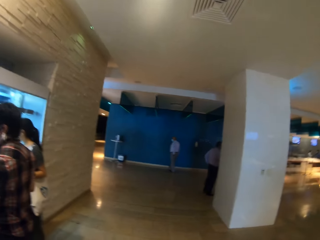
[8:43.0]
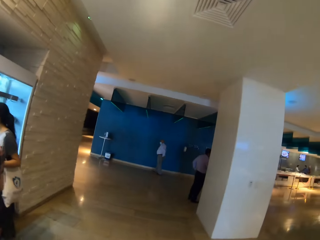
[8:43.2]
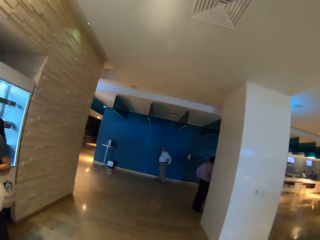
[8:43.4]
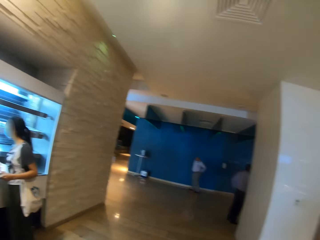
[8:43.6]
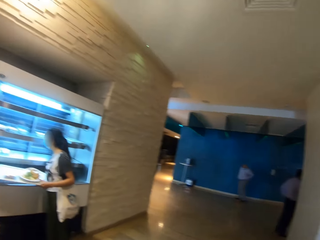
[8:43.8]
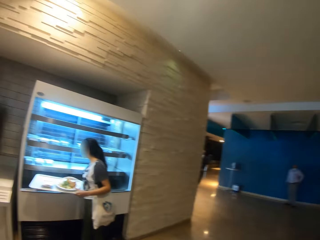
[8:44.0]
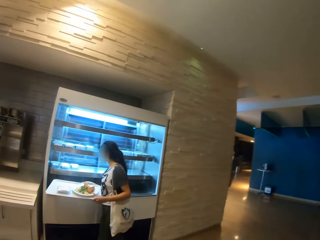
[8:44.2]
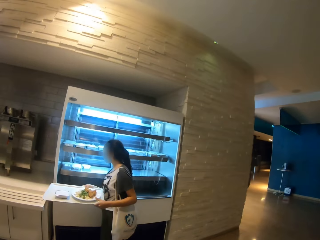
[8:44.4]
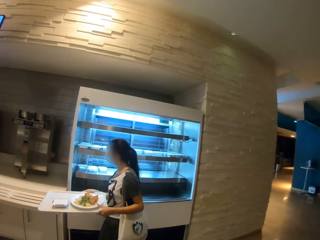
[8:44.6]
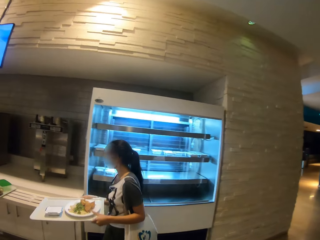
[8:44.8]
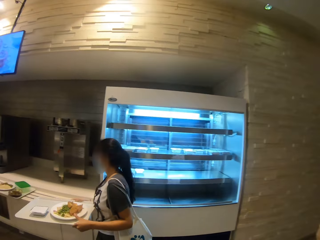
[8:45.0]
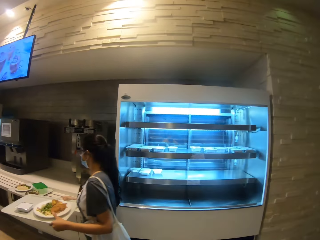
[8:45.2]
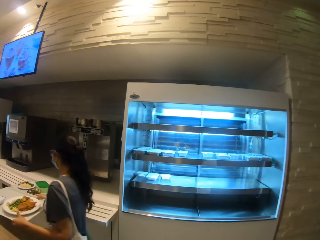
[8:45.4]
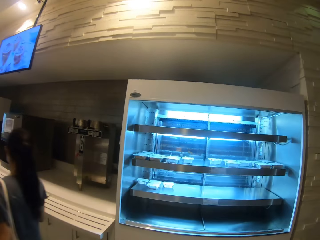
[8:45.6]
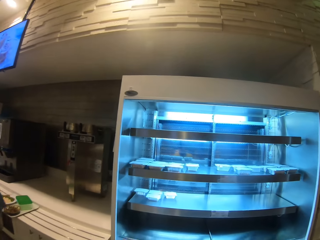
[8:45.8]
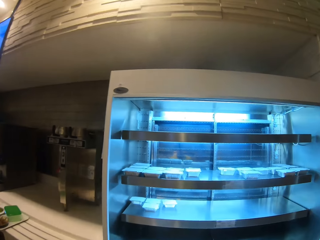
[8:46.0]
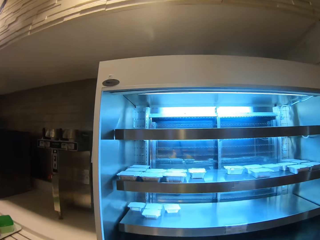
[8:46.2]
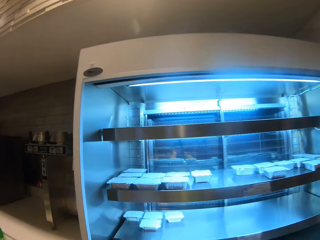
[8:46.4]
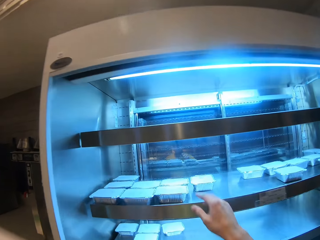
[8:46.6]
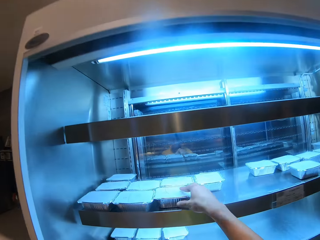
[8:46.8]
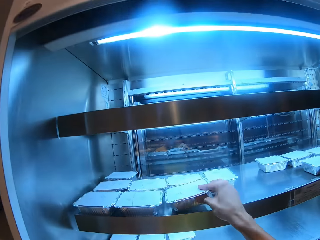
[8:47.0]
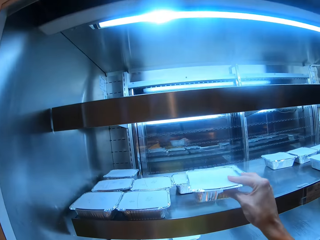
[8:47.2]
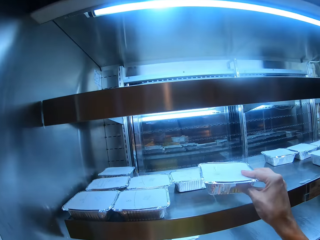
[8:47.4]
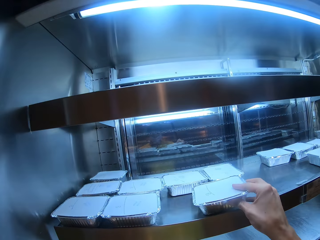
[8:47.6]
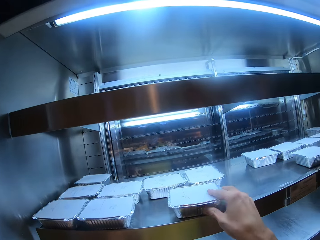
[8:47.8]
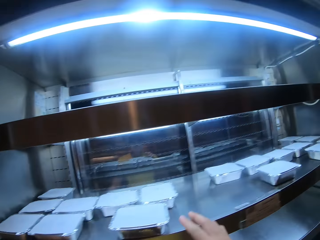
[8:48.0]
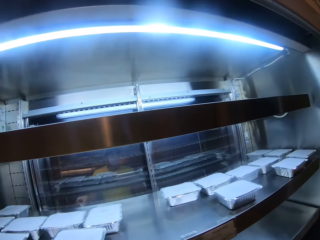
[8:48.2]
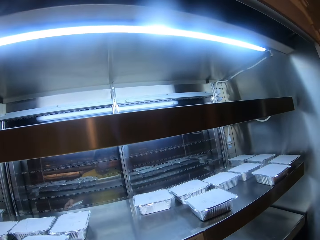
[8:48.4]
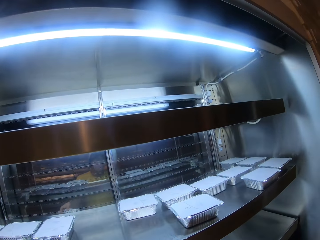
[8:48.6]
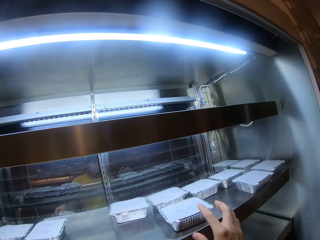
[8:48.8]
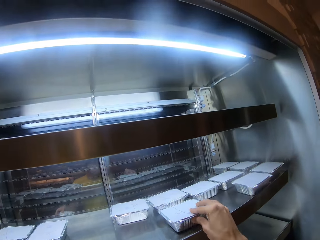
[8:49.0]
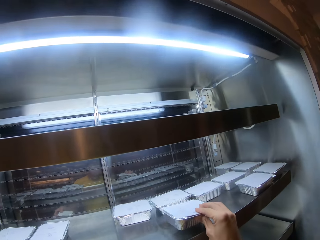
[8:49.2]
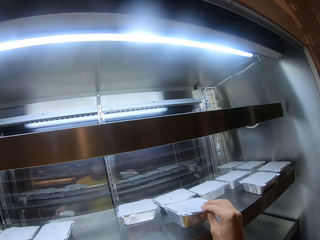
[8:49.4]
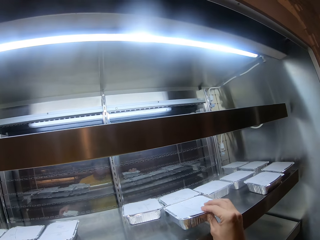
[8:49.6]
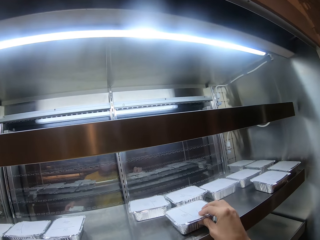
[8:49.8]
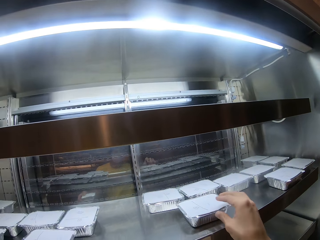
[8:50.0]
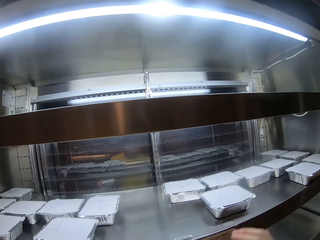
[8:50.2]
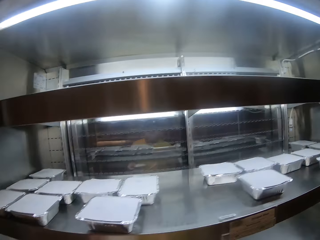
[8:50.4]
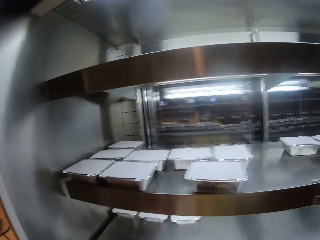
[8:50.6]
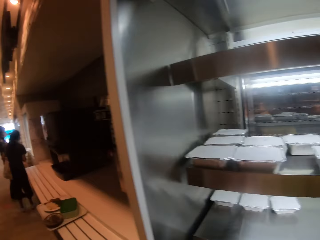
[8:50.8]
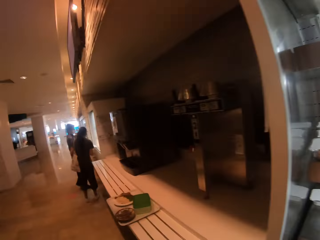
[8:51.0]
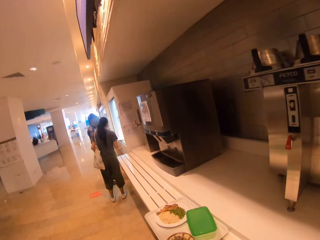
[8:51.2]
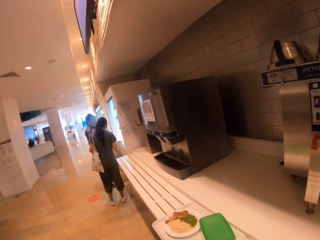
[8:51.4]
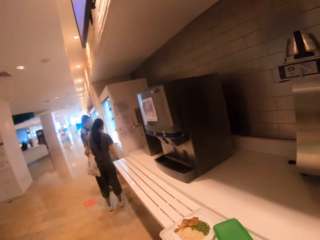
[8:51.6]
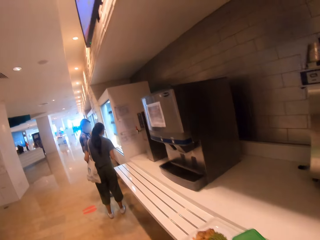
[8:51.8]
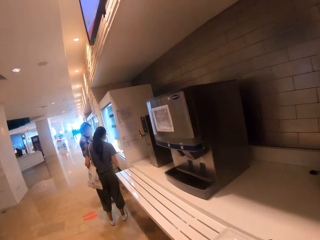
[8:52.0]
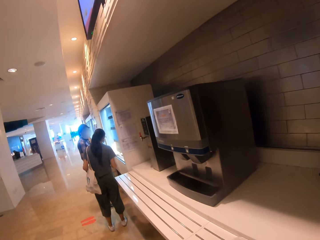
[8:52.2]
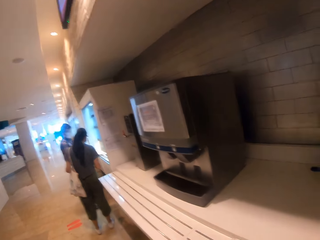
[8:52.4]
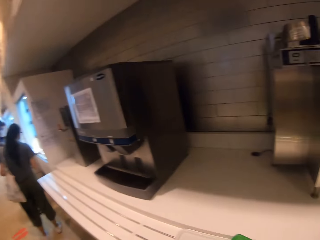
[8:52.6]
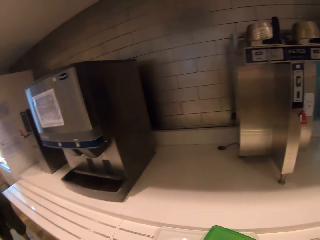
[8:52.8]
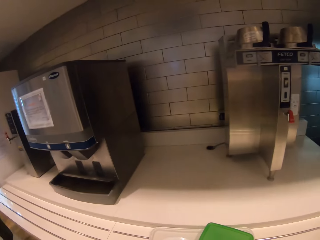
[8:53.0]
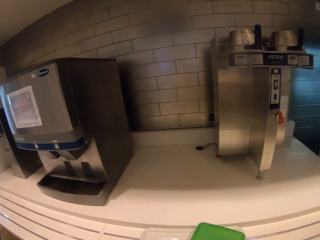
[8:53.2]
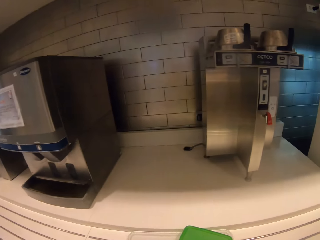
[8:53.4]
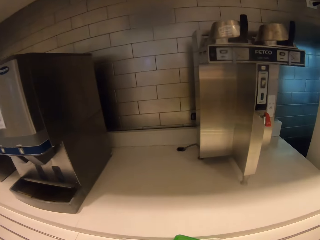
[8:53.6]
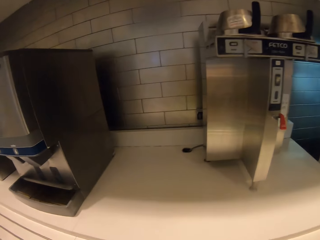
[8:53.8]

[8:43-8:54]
The camera wearer walks around the restaurant. They walk toward the fridge. They pick up a disposable container from the fridge, shake the disposable container and put the disposable container in the fridge. They pick up a disposable container from the fridge and put the disposable container in the fridge. They walk across the restaurant.

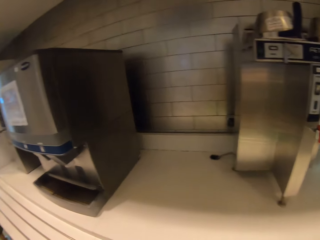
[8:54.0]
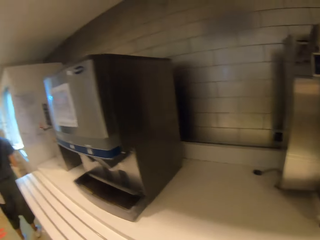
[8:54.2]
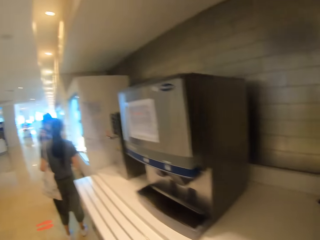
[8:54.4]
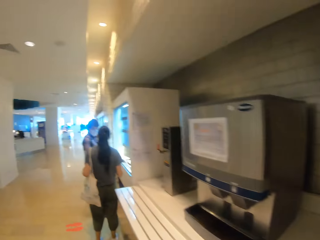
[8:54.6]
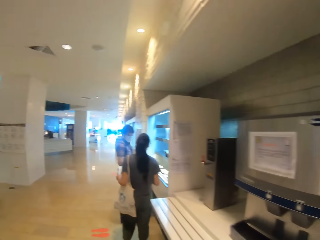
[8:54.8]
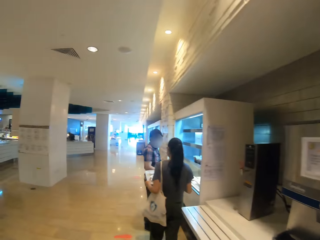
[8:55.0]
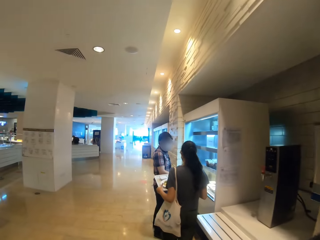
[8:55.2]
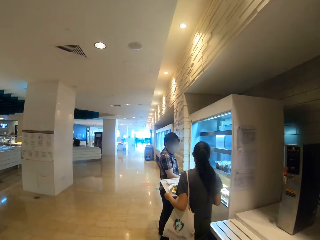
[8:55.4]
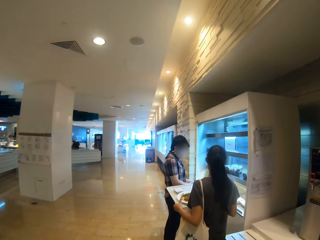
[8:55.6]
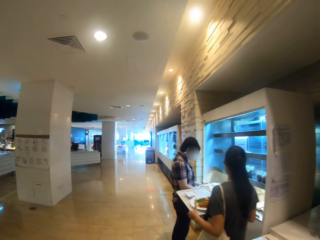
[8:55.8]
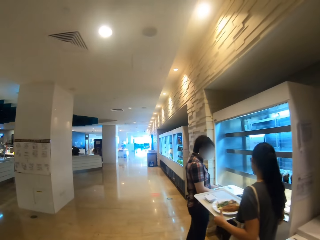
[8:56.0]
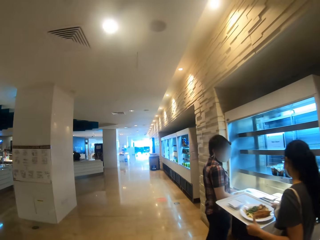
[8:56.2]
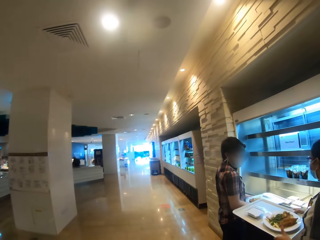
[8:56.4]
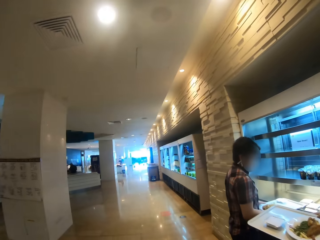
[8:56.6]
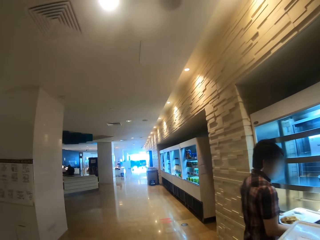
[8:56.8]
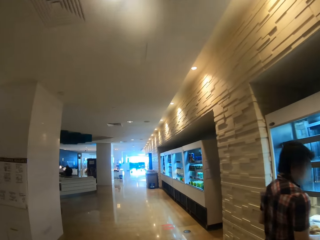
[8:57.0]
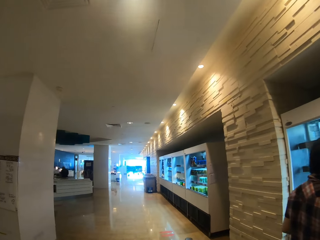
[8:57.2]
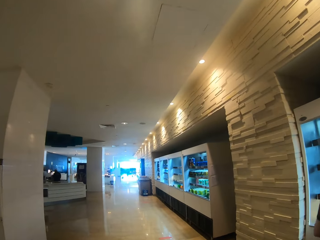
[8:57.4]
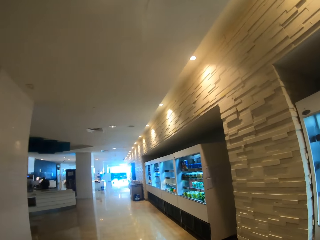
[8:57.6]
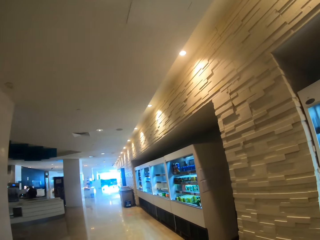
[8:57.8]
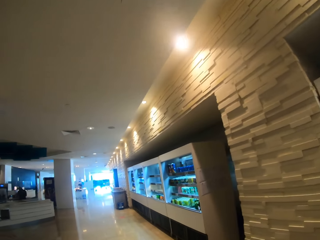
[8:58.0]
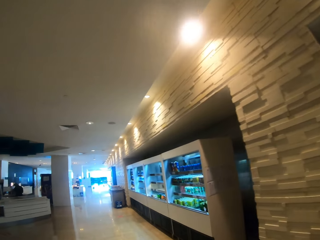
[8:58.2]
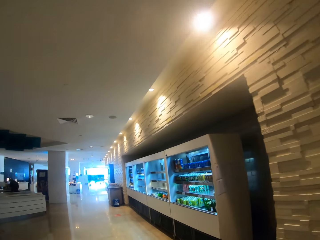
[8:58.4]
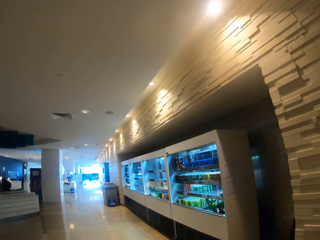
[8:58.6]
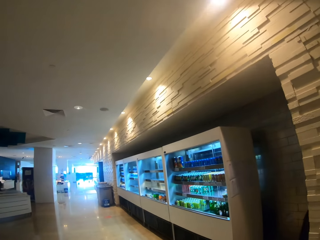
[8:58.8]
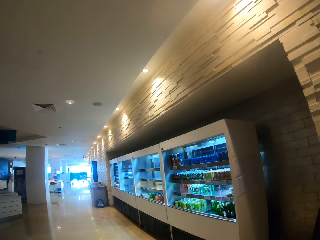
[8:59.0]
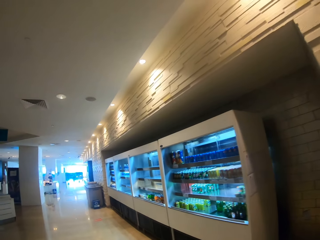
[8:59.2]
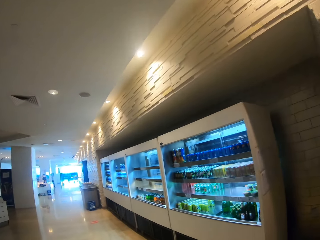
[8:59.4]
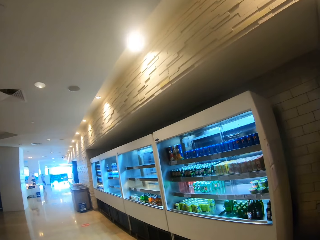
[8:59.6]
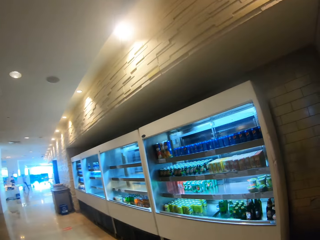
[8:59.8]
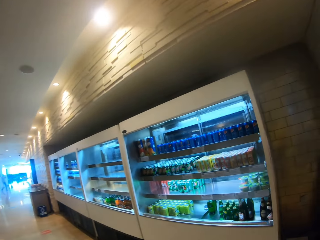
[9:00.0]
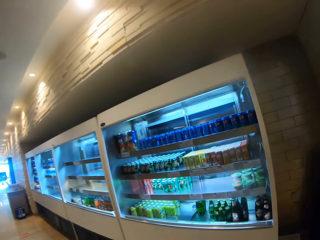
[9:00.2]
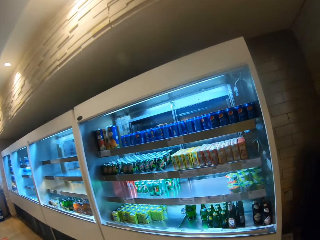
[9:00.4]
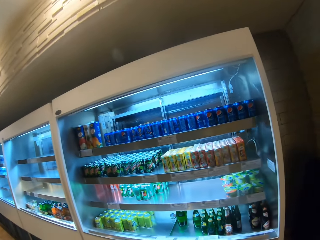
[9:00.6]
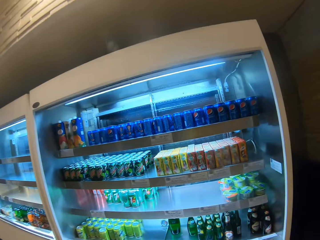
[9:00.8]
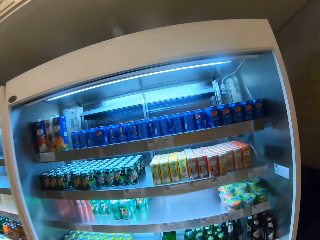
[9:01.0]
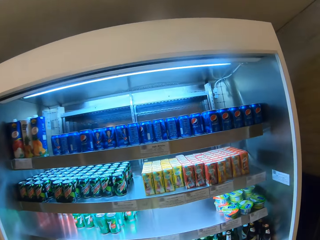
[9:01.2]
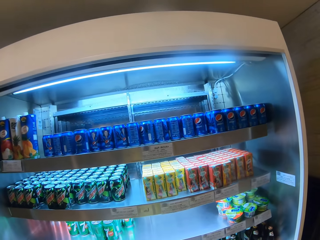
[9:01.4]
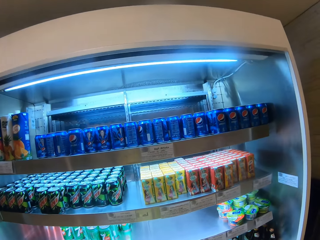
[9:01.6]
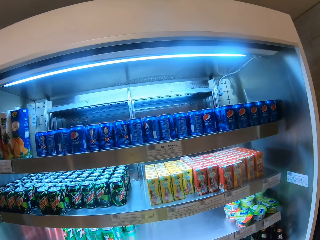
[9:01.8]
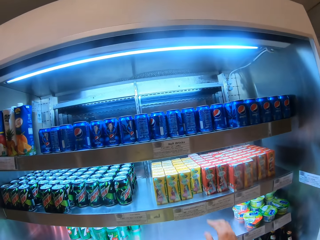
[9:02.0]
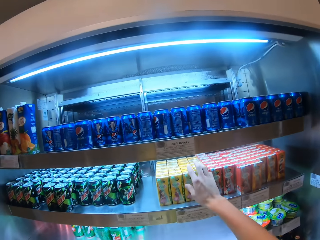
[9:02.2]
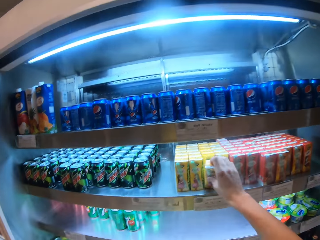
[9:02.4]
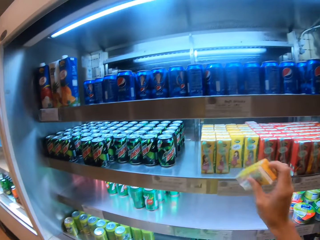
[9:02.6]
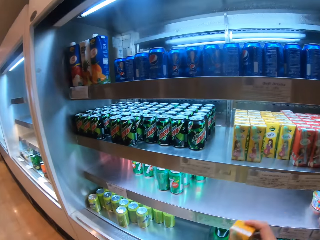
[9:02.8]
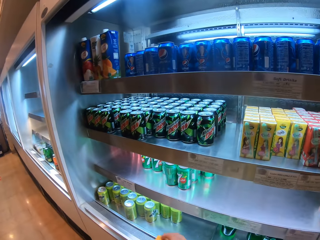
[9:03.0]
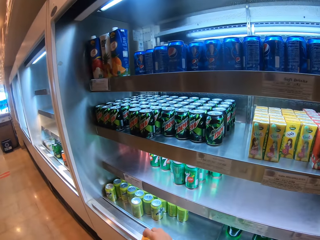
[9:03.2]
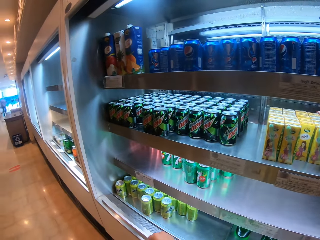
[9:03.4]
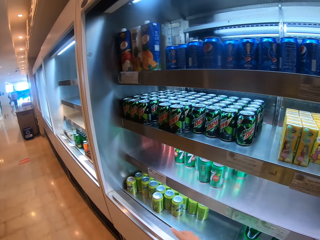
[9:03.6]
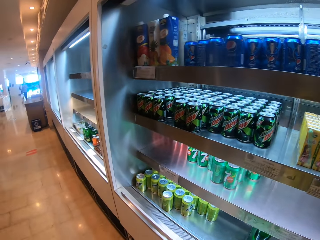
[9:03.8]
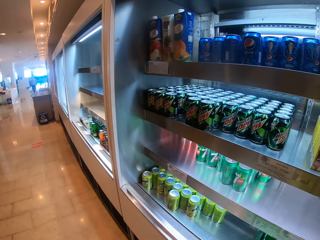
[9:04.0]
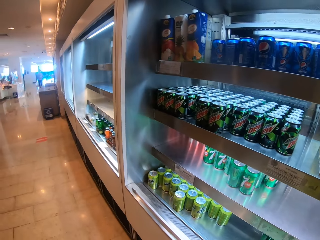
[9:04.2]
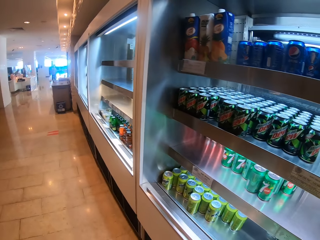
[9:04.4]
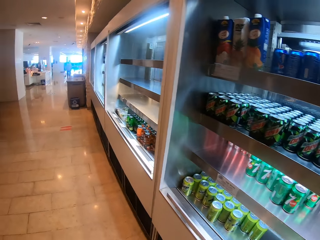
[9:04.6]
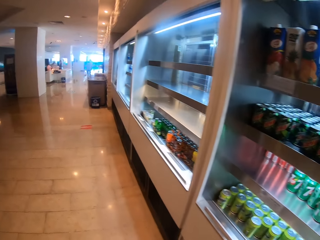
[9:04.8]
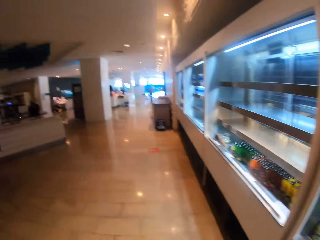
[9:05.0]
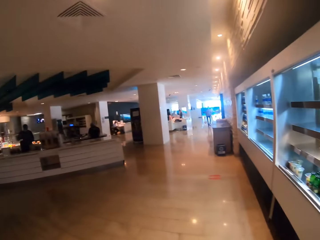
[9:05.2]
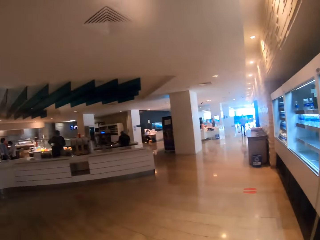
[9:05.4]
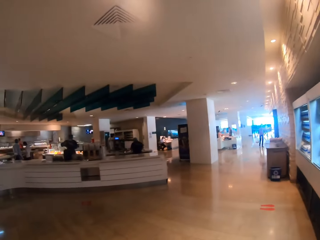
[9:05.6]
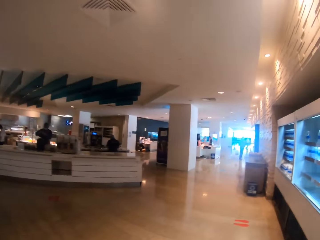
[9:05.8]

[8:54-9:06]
The camera wearer looks around the compound. They walk around the compound. They pick up a packet of juice from the fridge.
